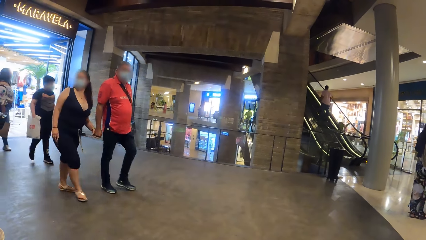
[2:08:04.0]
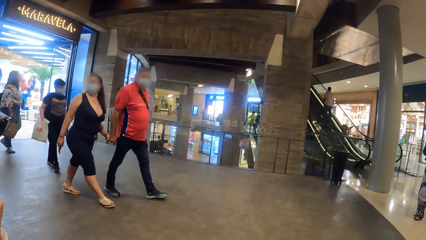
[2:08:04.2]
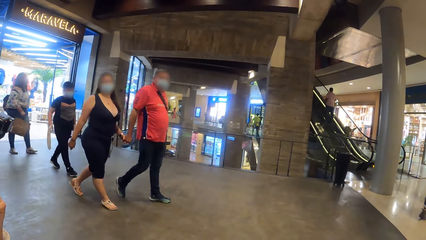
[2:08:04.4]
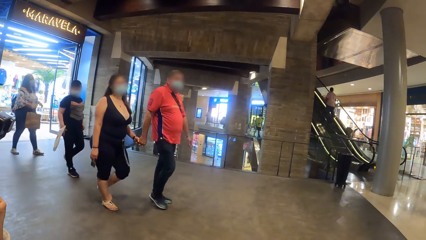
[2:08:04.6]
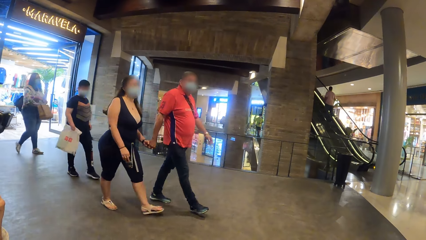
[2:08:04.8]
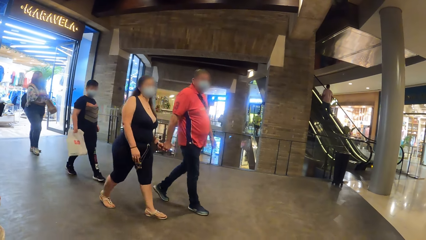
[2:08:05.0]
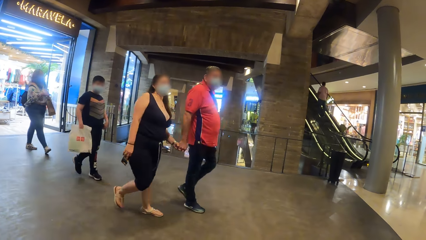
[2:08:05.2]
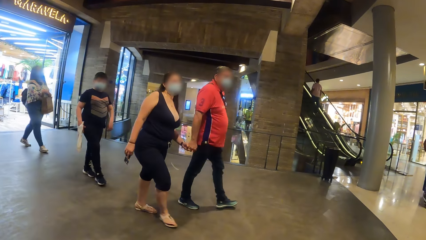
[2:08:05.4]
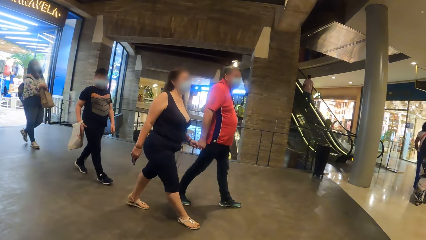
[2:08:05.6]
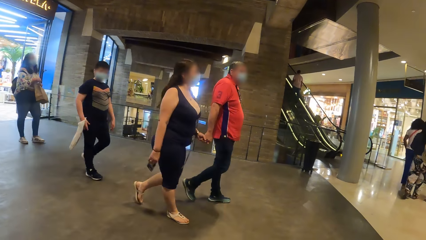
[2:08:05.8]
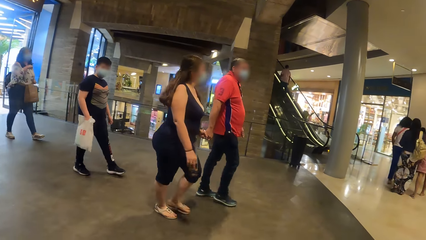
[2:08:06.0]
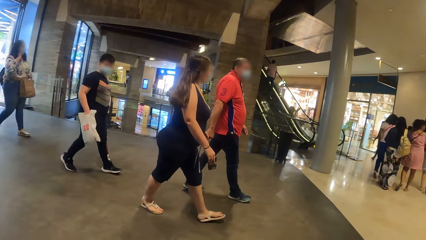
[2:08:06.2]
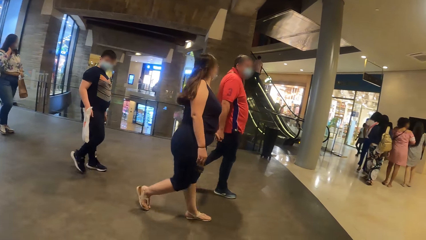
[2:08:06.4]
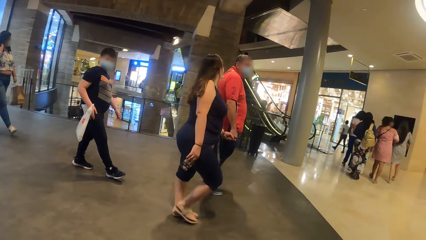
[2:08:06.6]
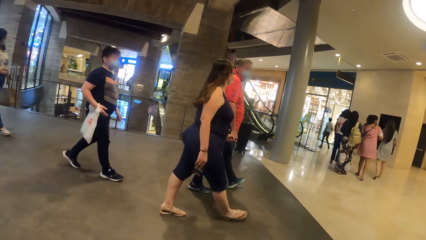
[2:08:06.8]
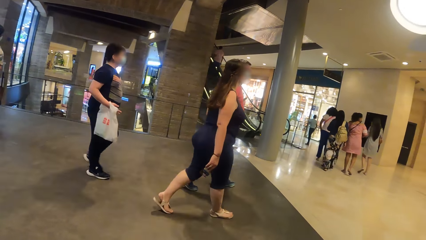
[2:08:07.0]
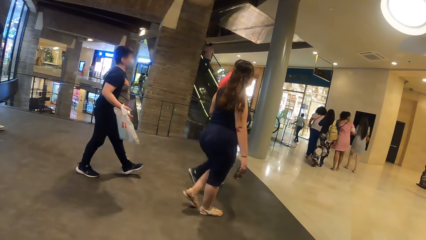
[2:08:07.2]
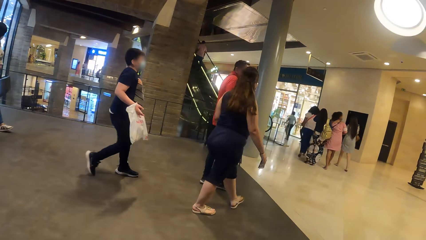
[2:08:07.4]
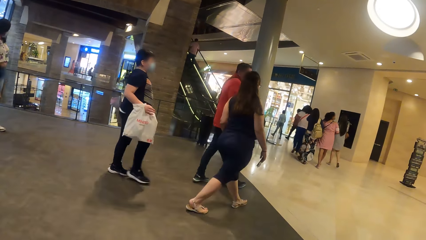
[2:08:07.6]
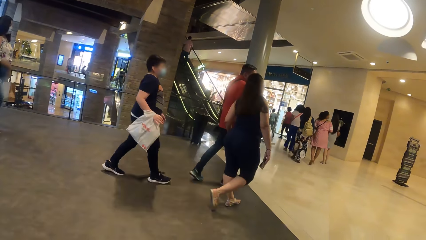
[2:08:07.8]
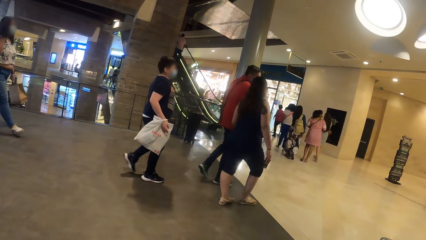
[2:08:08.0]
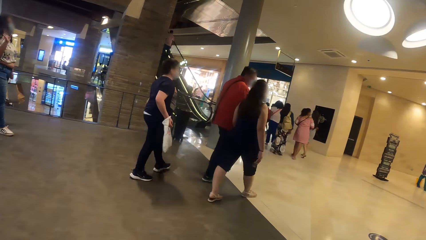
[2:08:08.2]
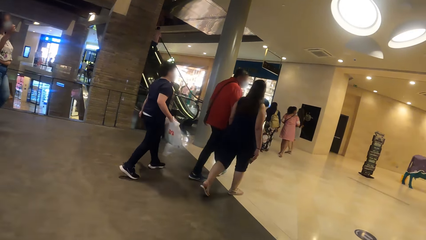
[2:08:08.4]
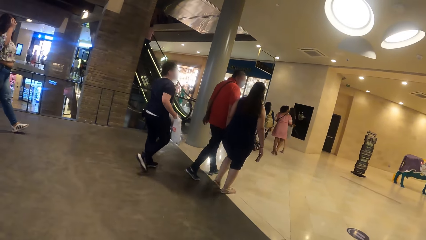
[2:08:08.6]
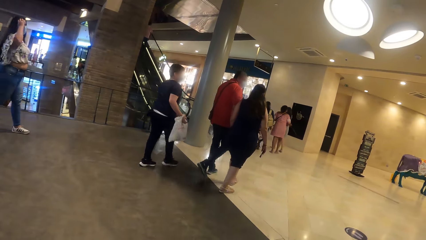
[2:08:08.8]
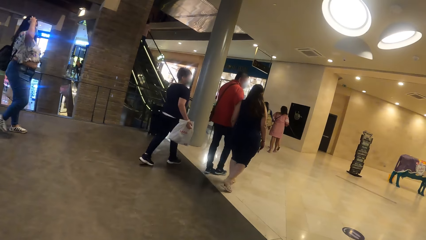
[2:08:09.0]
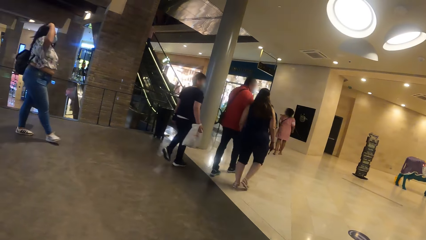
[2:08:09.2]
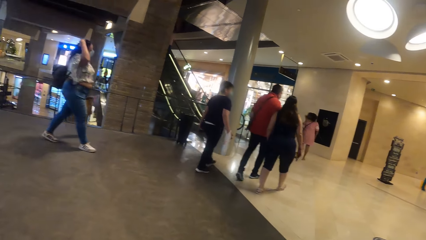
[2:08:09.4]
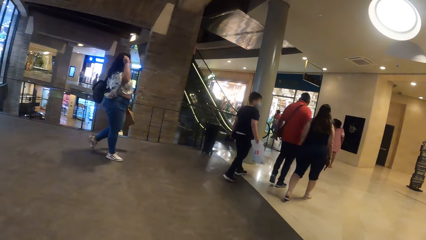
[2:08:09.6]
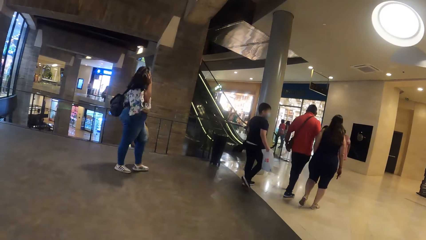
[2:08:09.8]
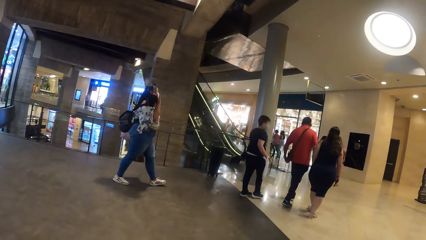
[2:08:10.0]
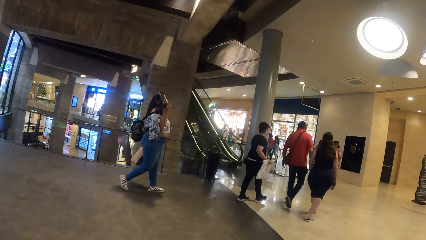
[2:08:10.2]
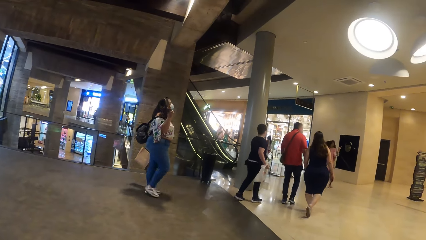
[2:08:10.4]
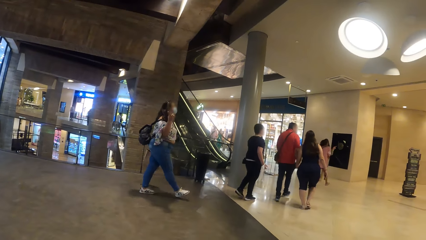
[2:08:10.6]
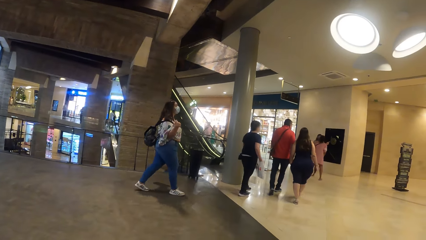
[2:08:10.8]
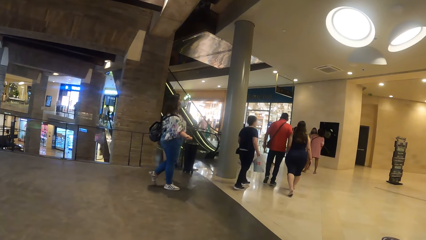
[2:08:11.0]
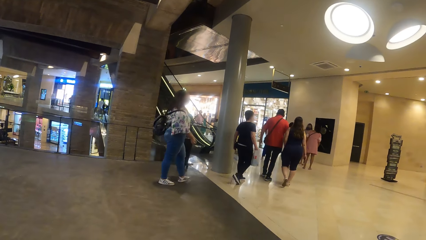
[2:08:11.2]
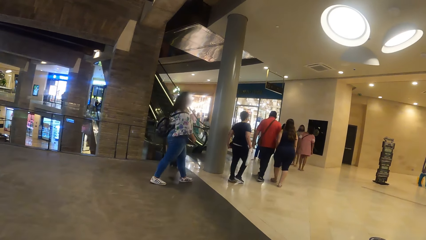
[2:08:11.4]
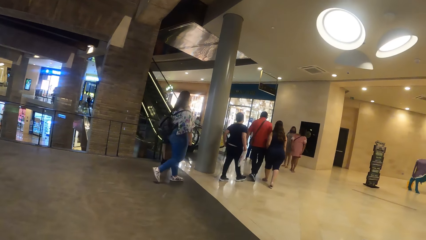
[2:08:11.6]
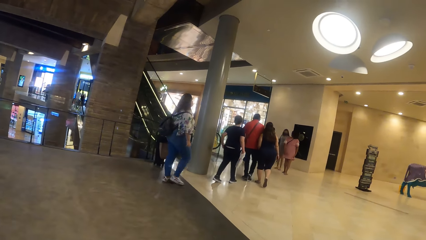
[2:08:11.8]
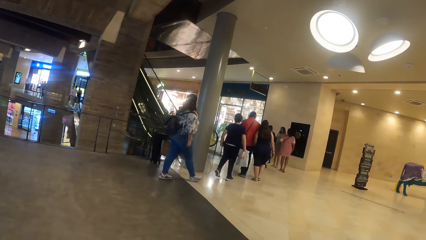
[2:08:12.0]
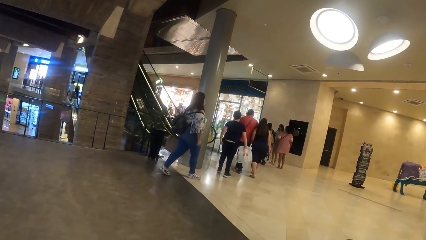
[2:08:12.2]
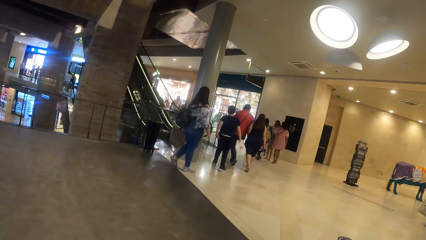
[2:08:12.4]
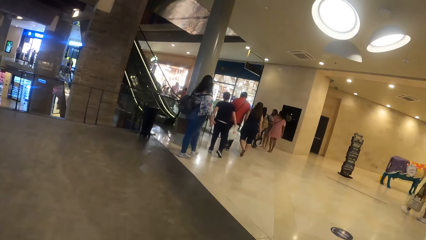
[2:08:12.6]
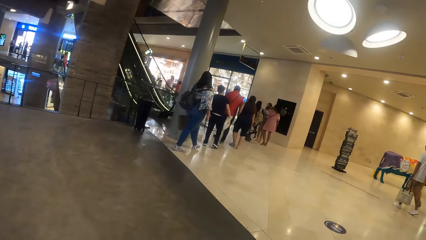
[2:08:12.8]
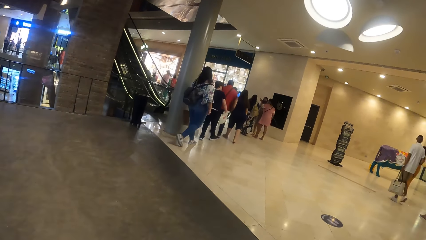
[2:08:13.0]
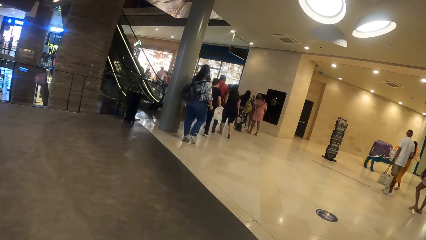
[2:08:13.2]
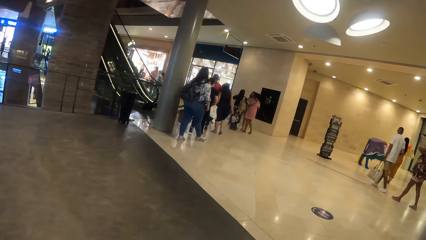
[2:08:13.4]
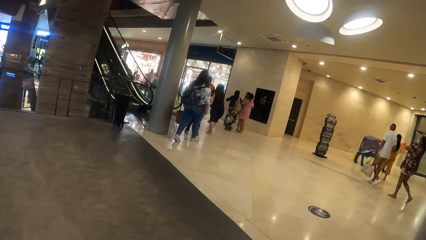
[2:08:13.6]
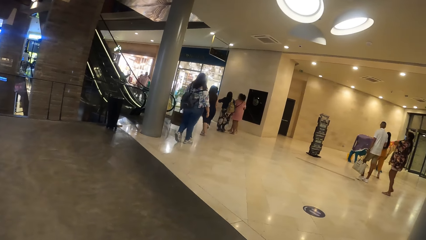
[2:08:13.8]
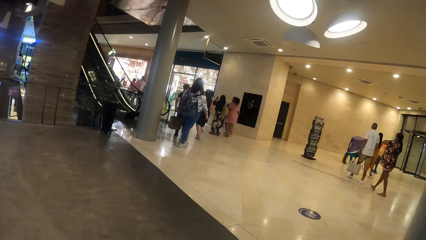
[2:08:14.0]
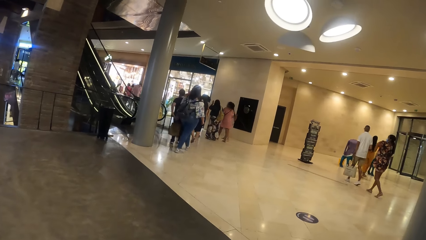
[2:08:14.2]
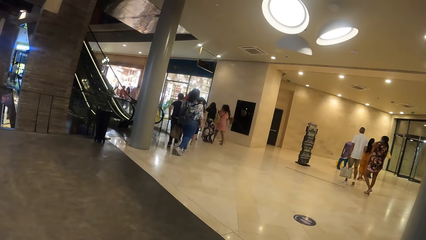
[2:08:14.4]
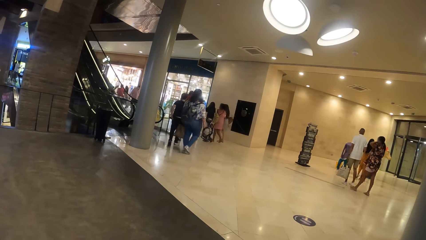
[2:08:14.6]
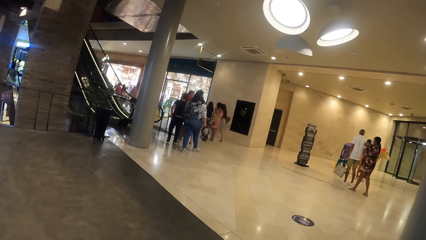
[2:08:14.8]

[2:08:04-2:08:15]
A woman walks past the camera wearer. A boy walks past the camera wearer. Another woman walks past the camera wearer.

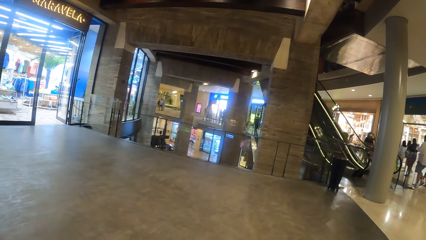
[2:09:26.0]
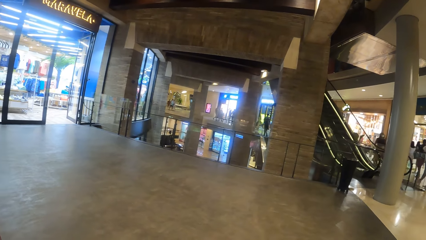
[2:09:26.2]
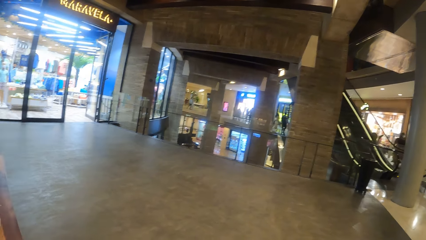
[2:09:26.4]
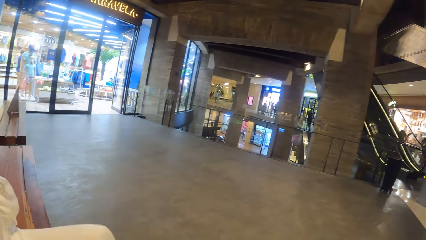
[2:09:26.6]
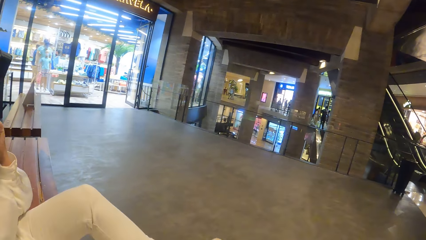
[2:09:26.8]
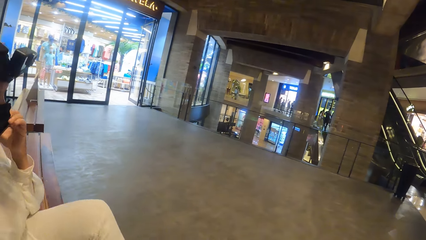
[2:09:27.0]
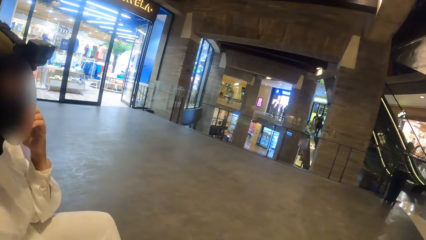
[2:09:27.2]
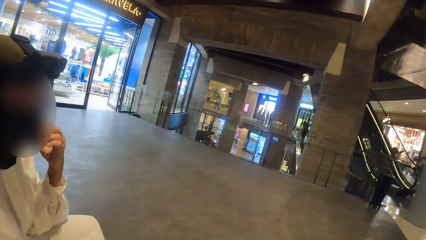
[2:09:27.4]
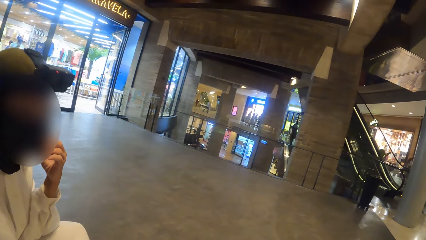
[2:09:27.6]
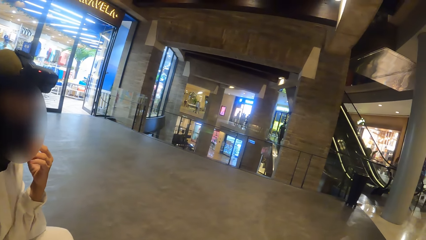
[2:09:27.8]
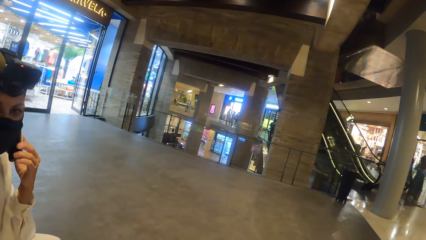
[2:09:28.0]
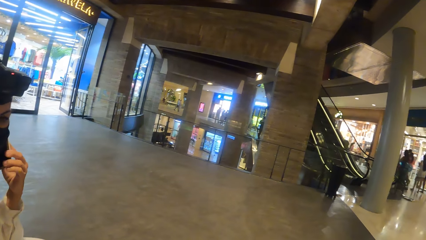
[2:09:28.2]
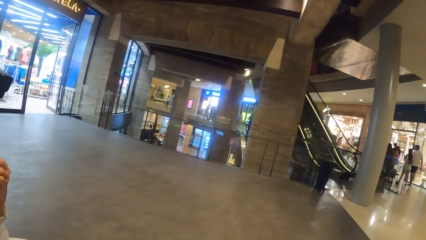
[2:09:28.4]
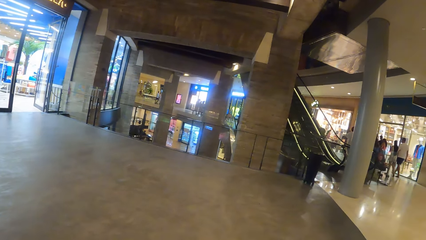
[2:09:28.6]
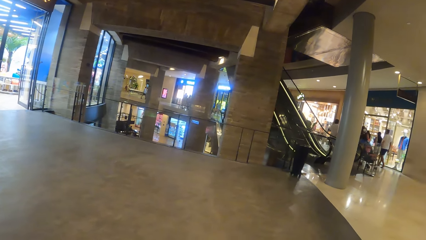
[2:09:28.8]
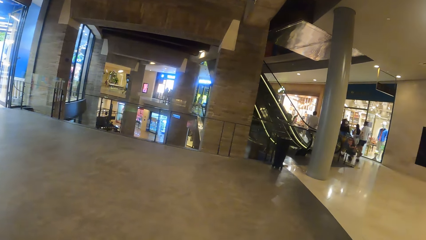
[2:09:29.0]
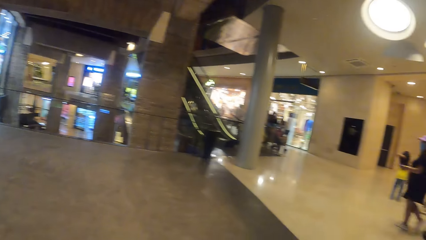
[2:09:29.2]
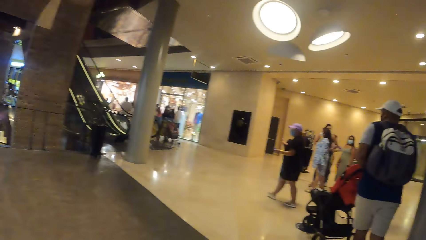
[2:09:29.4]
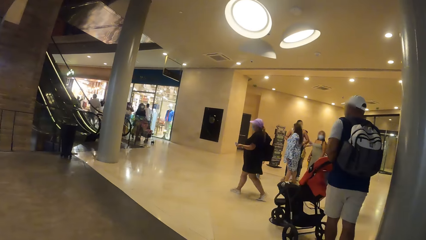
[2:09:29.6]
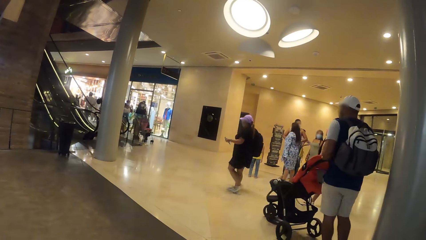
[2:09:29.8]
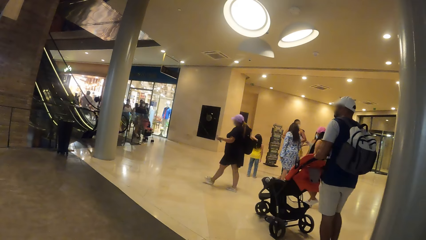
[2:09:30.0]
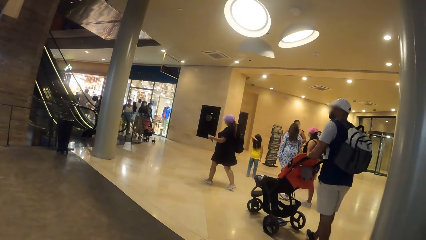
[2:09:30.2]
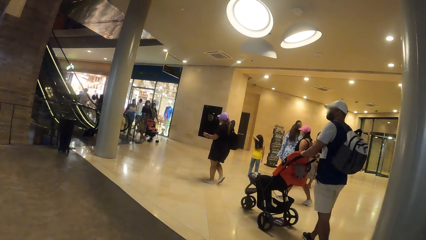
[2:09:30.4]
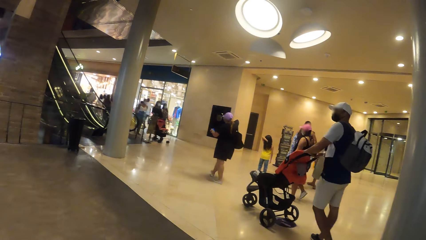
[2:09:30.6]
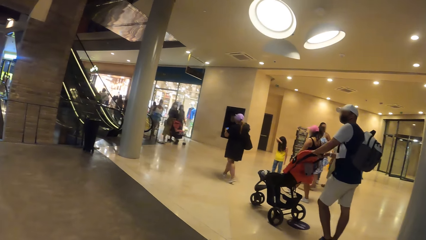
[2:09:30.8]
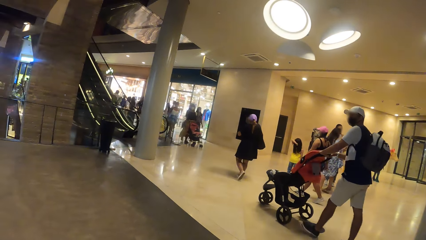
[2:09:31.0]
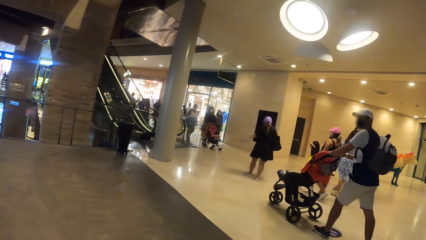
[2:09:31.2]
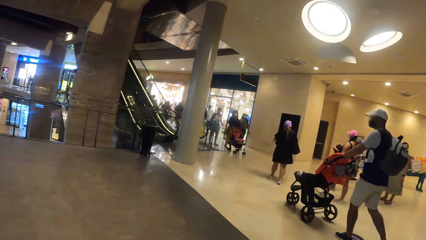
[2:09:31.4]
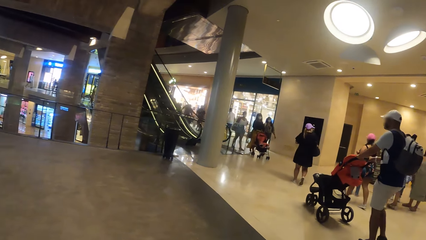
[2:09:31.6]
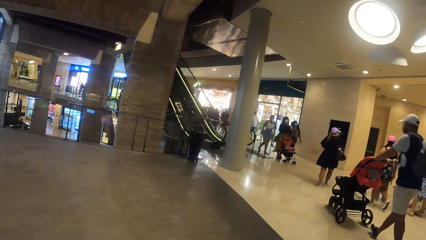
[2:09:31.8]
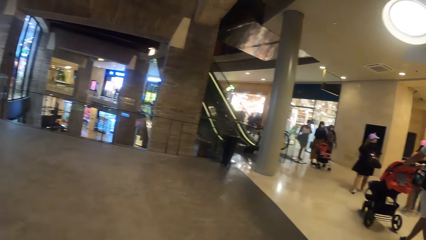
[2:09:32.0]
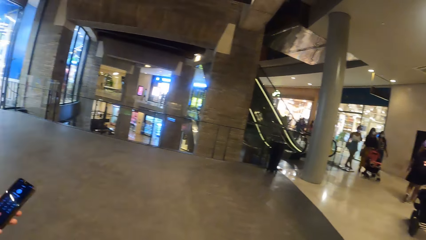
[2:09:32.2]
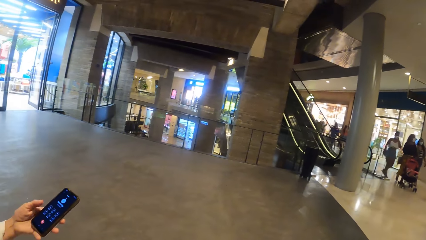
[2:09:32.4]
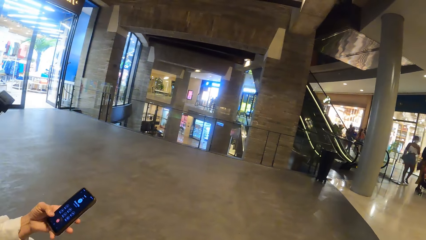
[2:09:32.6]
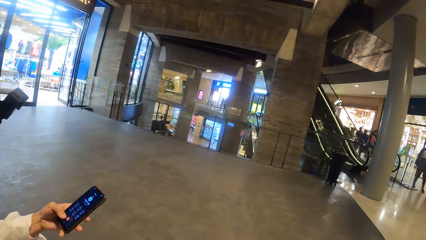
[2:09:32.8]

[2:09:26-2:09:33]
The camera wearer converses with a man. They look around the mall.
